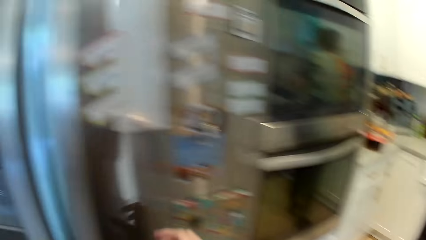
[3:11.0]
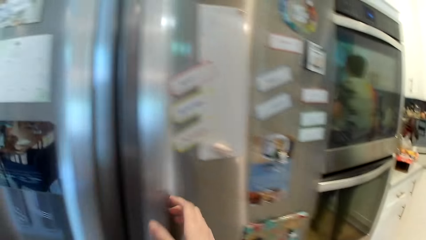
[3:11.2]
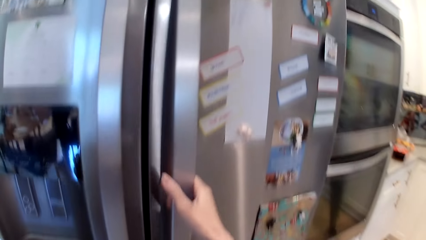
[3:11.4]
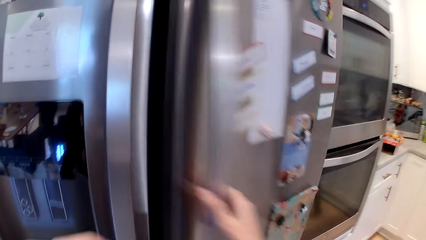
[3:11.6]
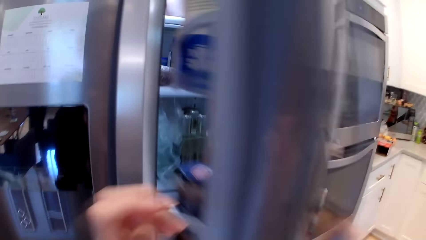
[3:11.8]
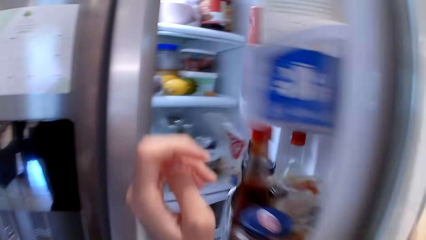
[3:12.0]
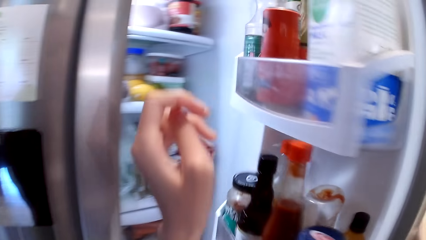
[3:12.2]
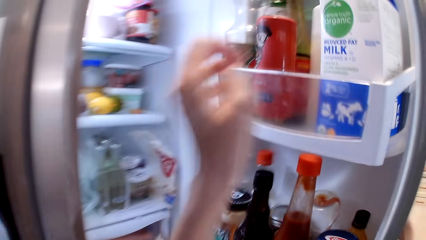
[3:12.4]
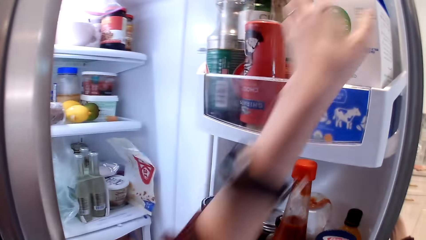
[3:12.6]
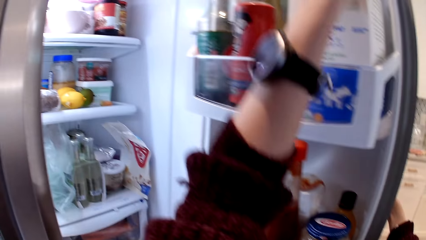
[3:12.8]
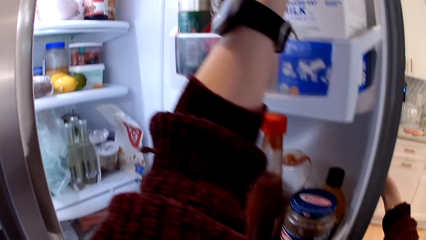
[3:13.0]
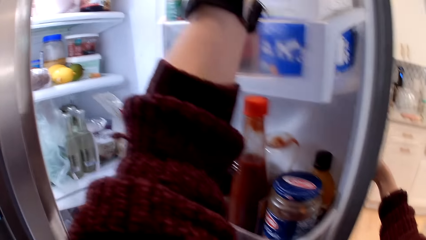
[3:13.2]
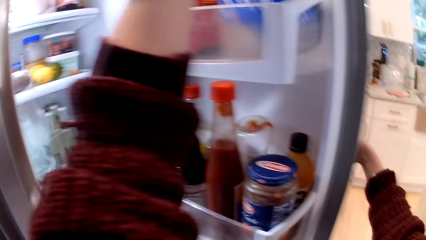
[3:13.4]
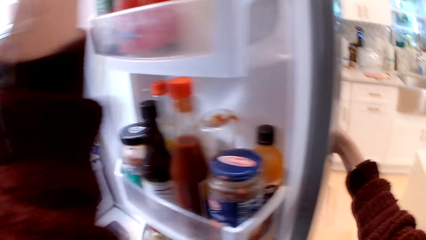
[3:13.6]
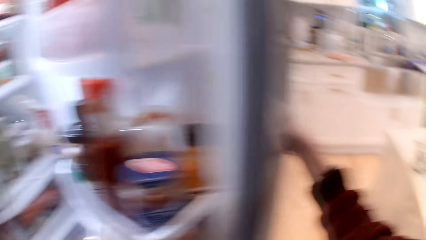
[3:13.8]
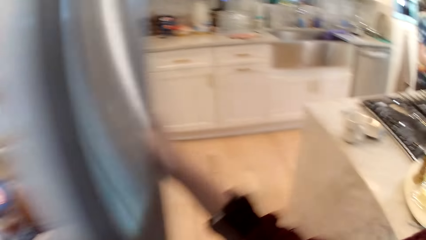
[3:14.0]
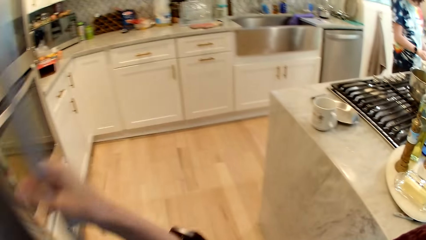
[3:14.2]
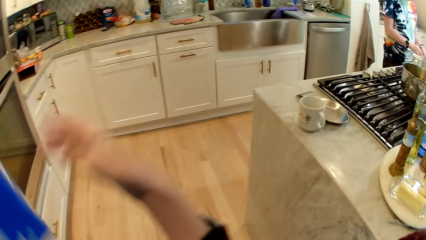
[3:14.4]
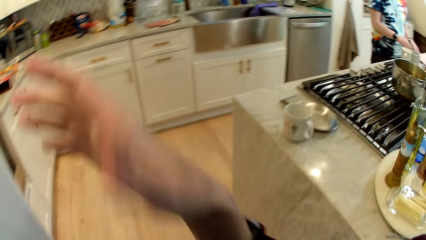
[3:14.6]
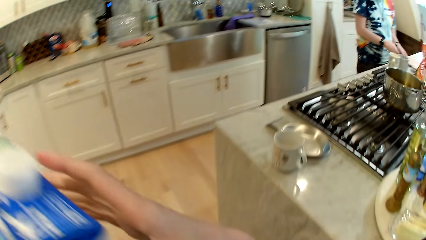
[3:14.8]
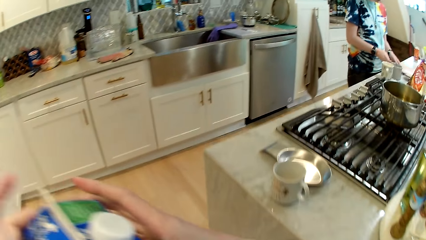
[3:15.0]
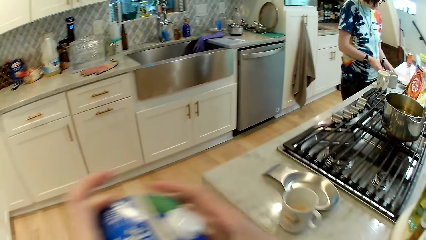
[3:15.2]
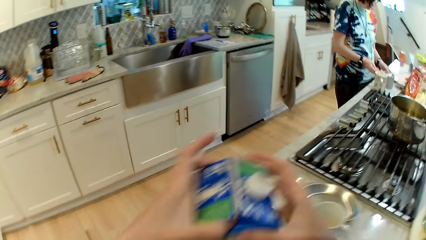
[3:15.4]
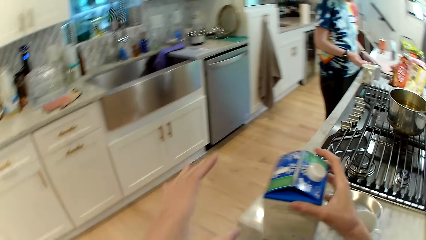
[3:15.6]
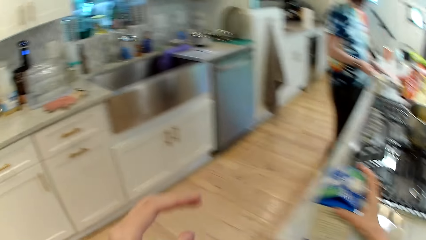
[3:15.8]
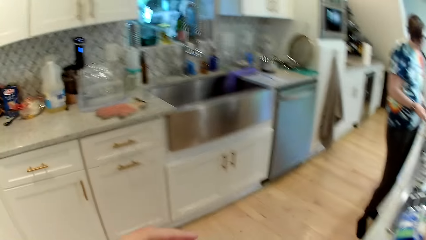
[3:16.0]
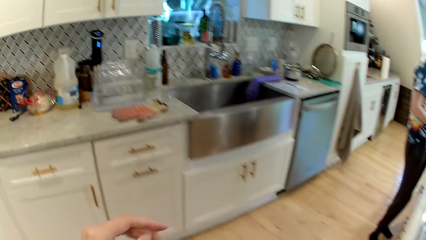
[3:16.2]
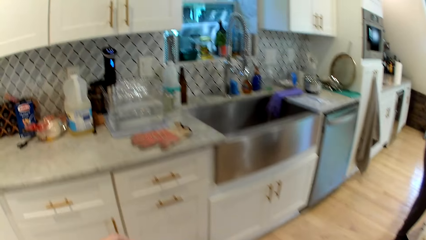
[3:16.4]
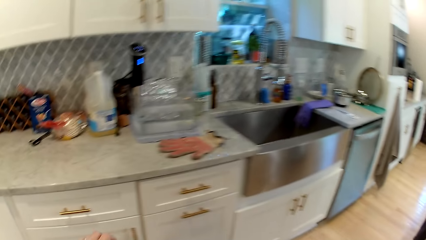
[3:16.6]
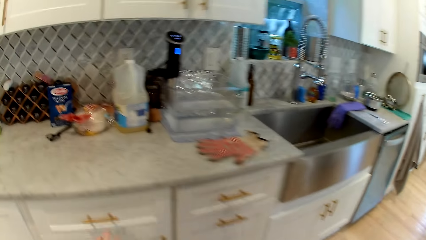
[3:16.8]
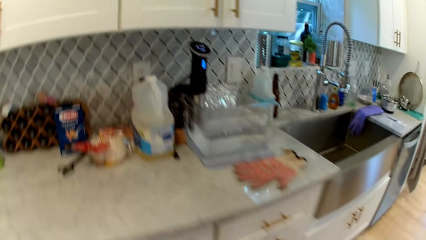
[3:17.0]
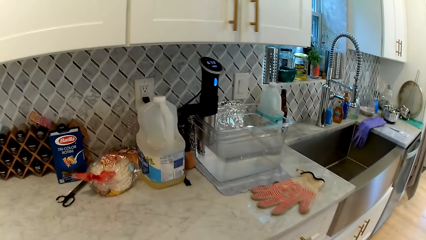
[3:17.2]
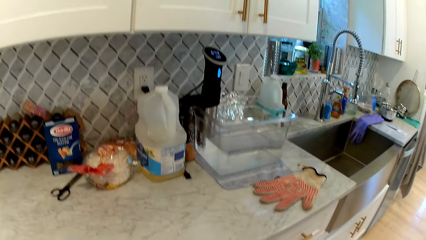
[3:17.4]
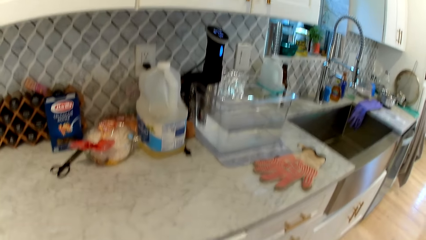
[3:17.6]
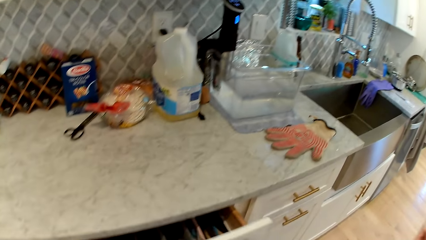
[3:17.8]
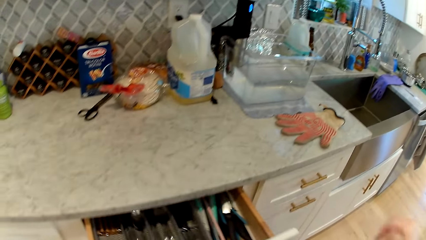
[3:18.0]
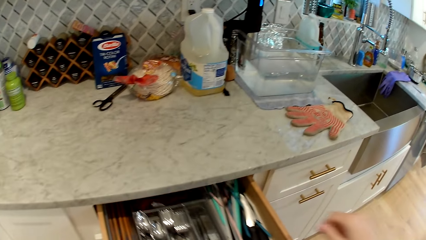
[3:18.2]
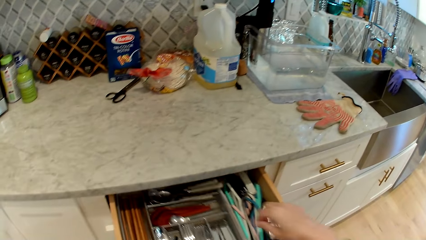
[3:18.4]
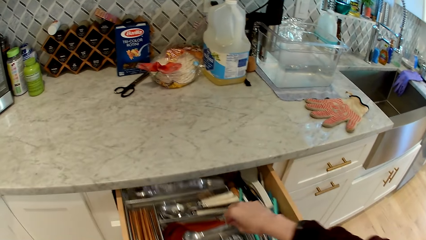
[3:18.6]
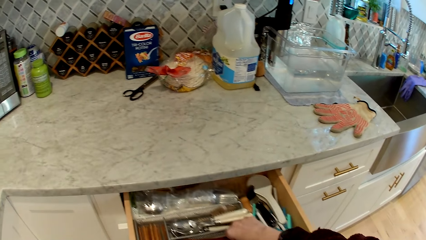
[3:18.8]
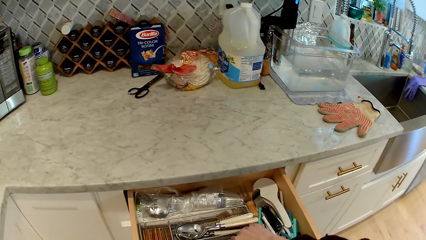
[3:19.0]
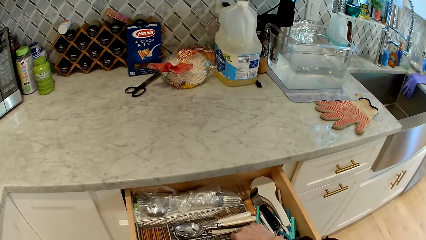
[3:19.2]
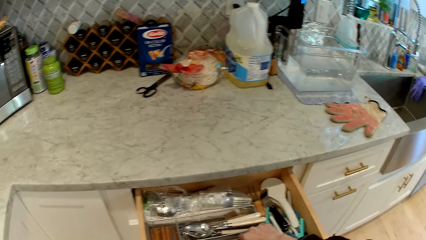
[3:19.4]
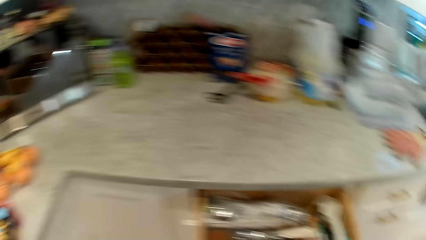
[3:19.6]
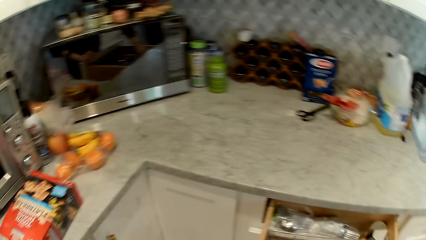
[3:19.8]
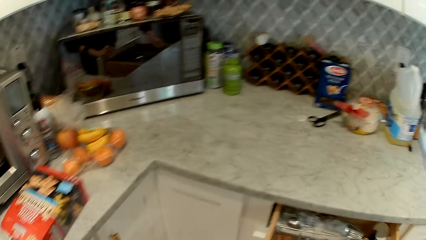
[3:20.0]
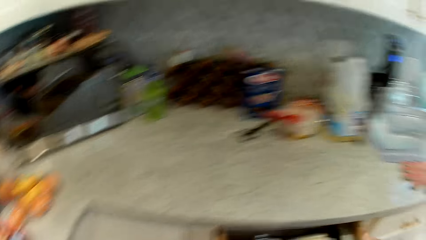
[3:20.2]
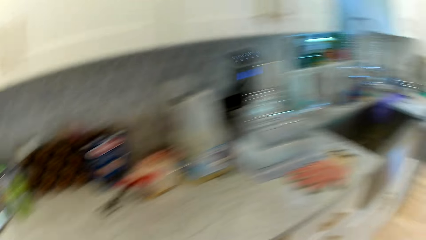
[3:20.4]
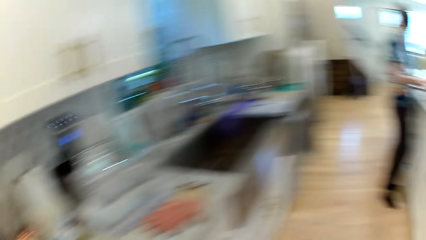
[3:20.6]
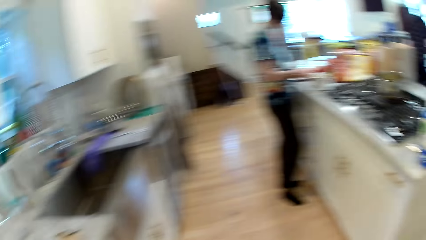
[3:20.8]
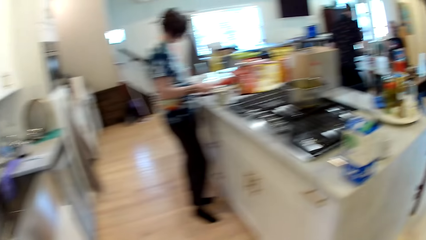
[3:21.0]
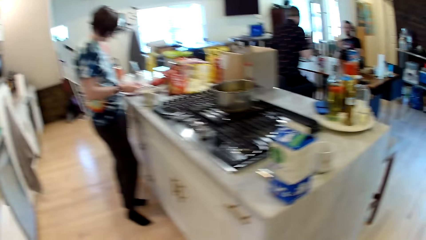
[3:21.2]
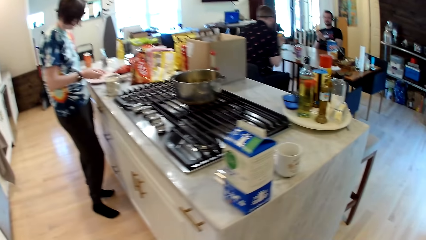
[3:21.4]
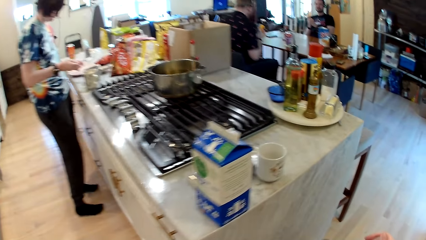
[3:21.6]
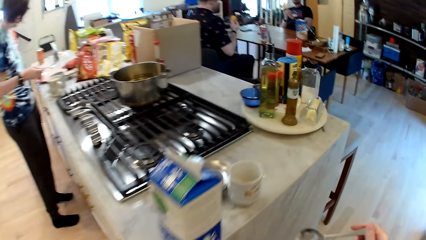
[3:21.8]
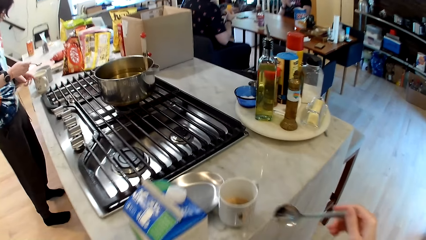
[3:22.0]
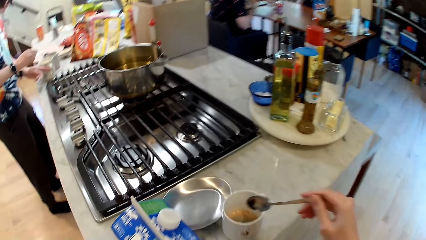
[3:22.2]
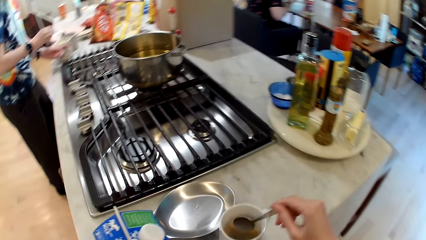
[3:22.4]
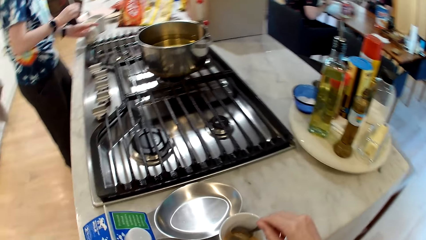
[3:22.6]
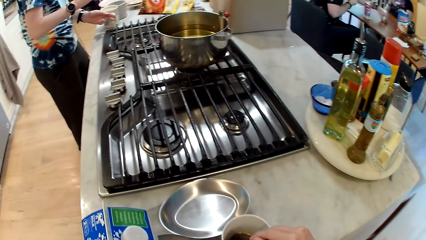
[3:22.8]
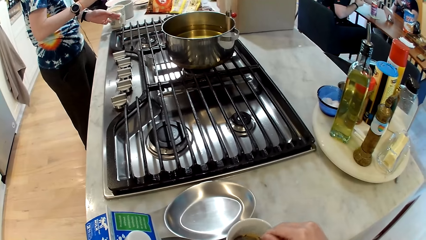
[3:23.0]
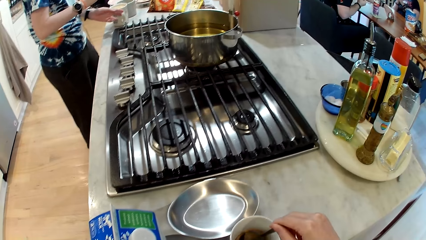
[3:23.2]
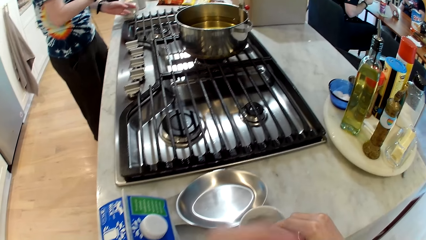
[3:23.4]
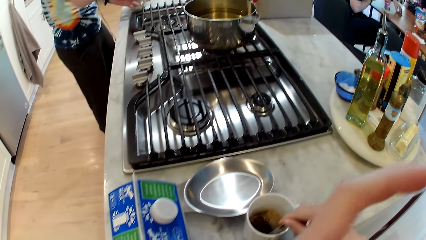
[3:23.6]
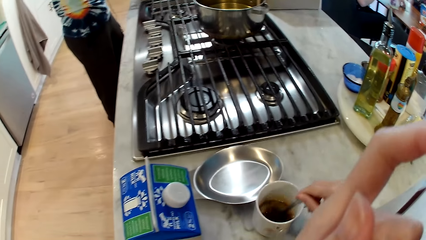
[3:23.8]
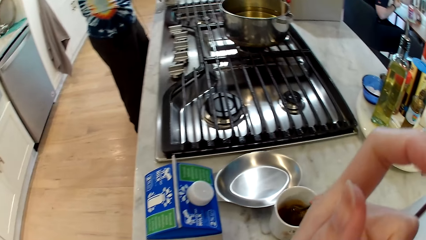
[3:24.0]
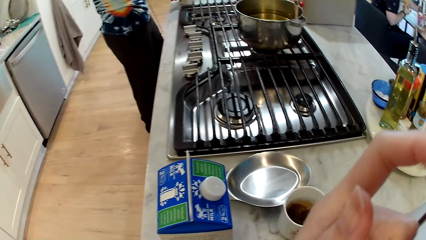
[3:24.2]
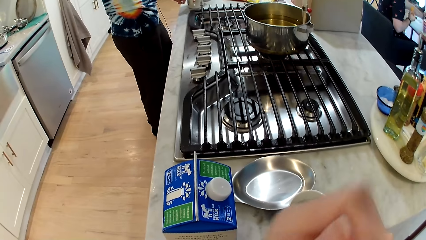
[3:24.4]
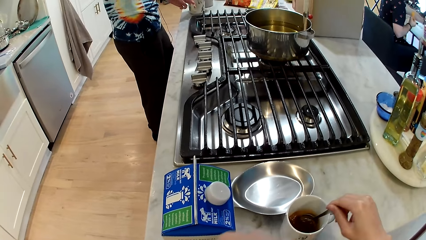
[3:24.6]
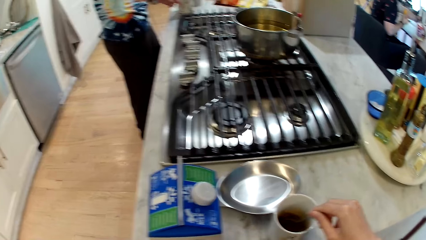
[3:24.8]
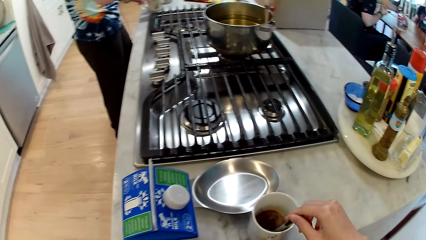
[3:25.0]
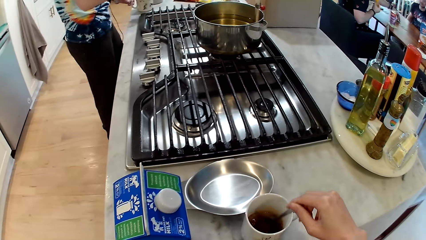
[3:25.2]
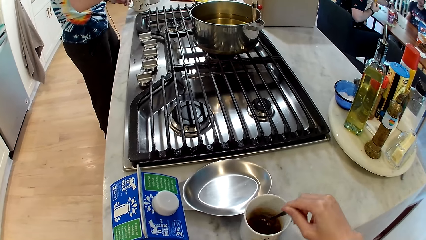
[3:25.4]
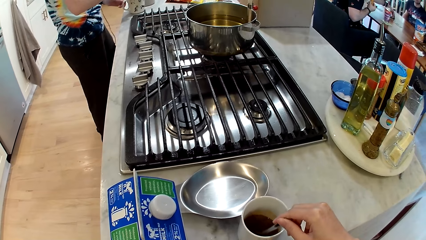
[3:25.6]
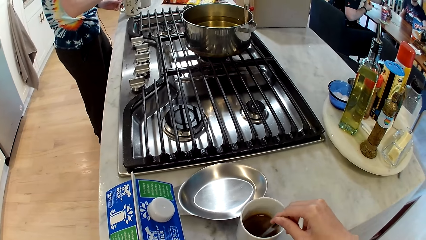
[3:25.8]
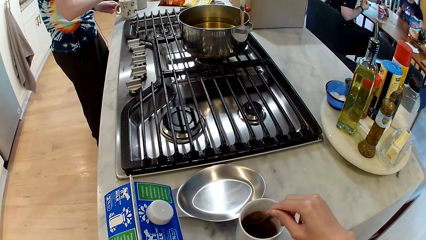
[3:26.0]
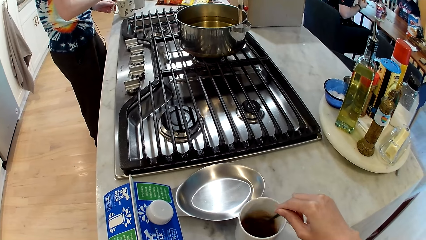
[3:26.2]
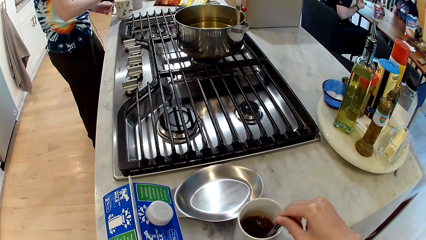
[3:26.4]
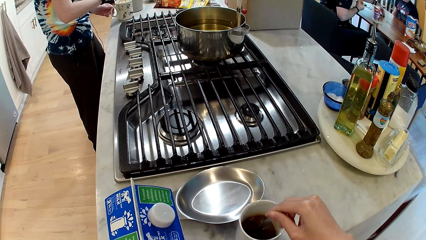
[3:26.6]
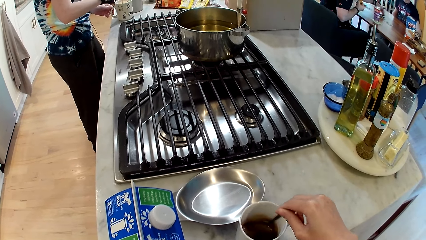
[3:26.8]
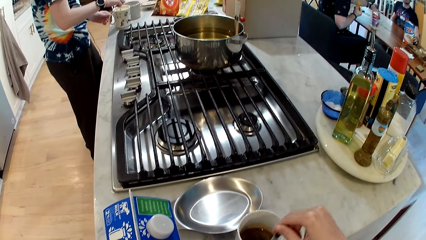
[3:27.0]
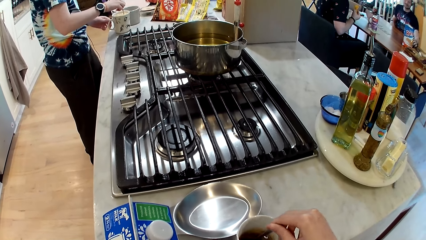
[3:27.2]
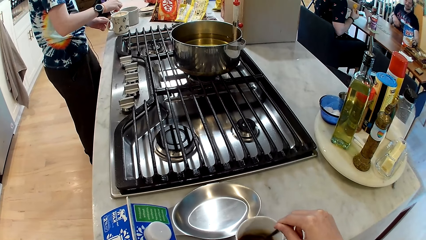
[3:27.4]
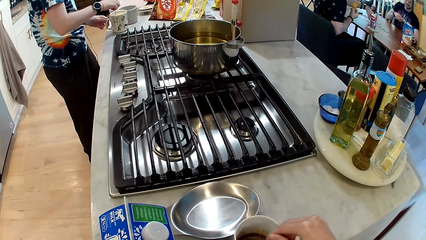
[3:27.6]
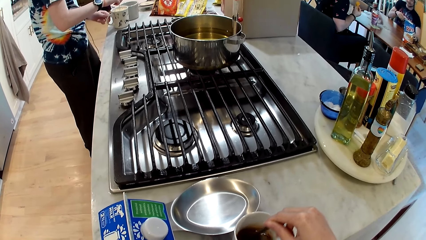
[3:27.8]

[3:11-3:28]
The camera wearer turns to the fridge. She opens the fridge with her right hand. She picks up the carton of milk from the fridge with her left hand. She closes the fridge with her right hand. She passes the carton of milk to her right hand with her left hand. She places the milk carton on the counter with her right hand. She opens a drawer in a kitchen counter with her left hand. She picks up a spoon from the drawer with her right hand. She closes the drawer. She walks away. The man sits on a chair. The woman holds a spoon with her right hand and holds the cup on the table with her left hand. The camera wearer stirs a tea in the cup on the table with the spoon with her right hand. The man places the card on the table with his left hand. The camera wearer scratches the face. The woman stirs a tea in the cup on the table with the spoon with her right hand.
